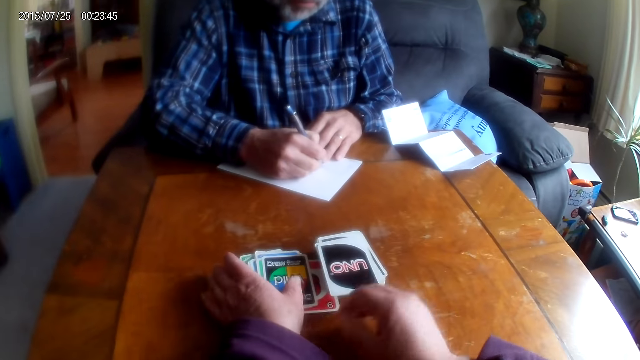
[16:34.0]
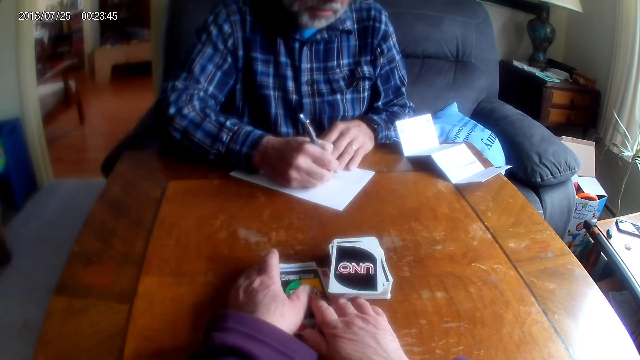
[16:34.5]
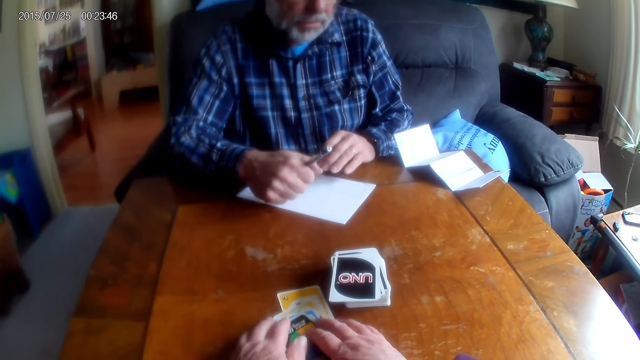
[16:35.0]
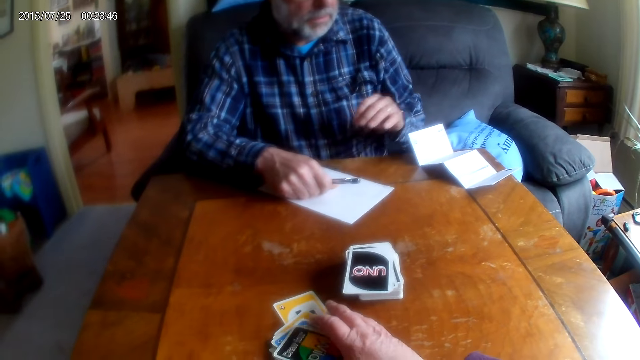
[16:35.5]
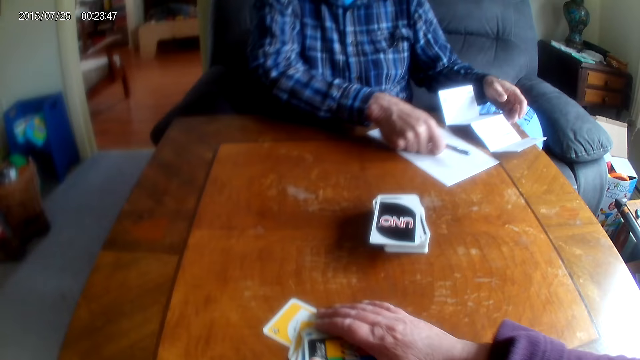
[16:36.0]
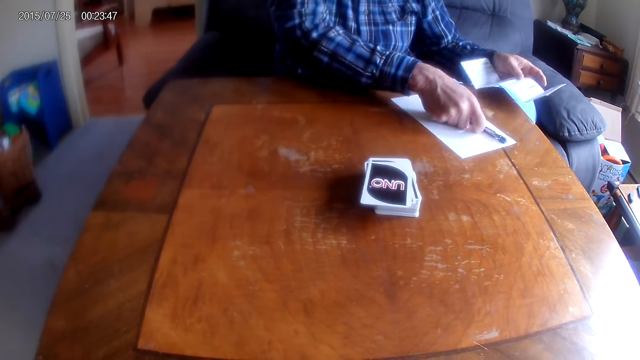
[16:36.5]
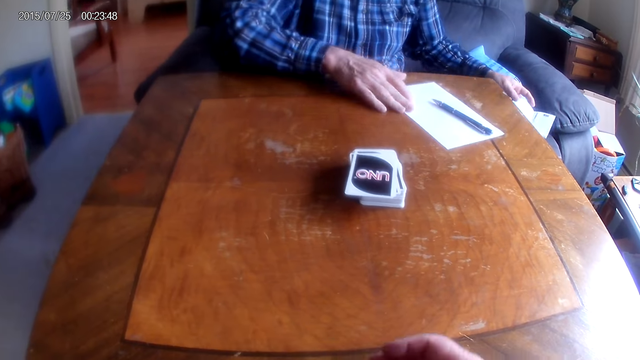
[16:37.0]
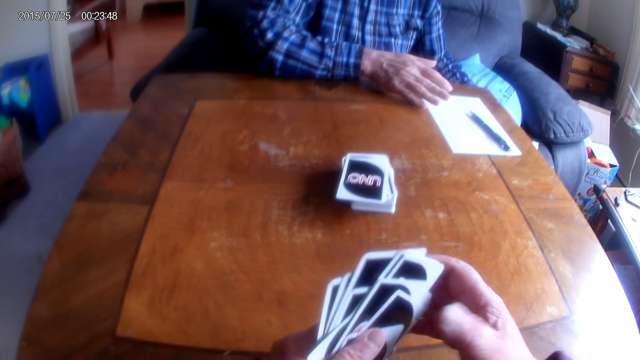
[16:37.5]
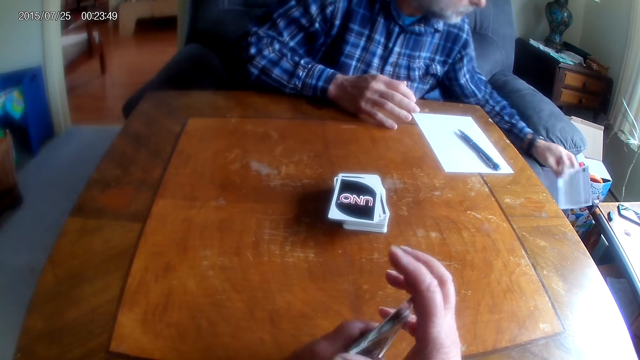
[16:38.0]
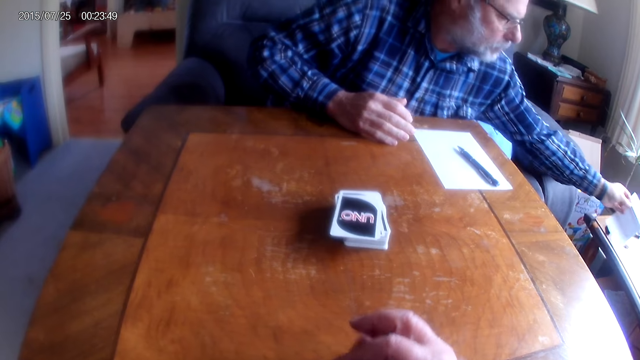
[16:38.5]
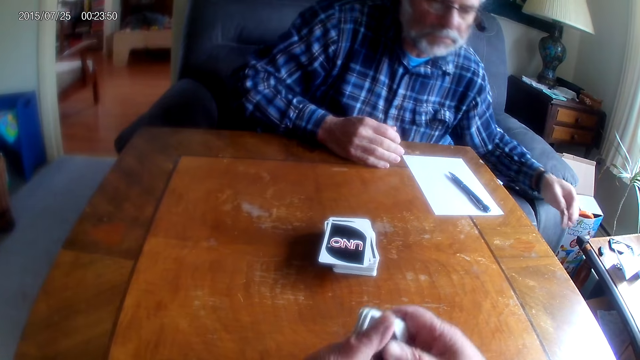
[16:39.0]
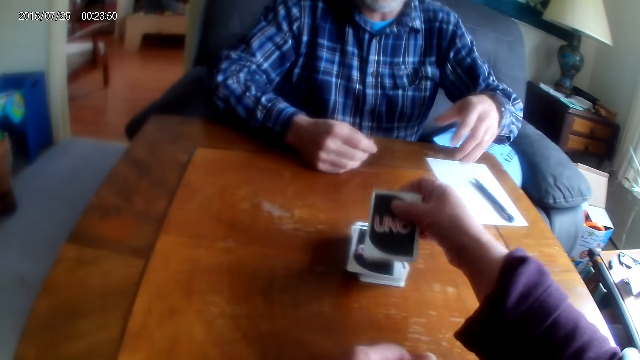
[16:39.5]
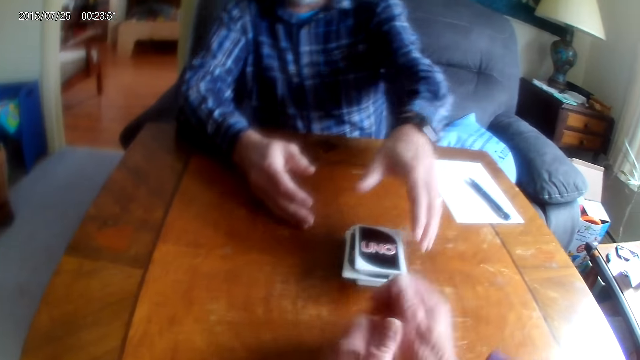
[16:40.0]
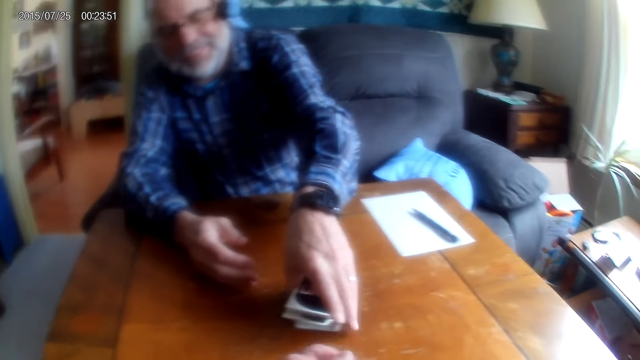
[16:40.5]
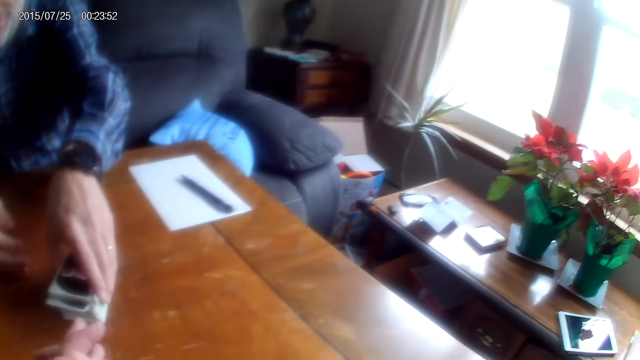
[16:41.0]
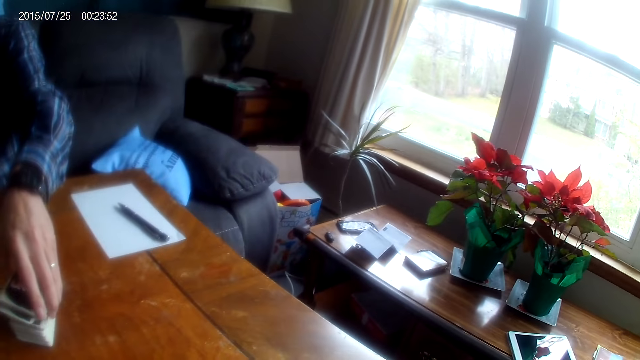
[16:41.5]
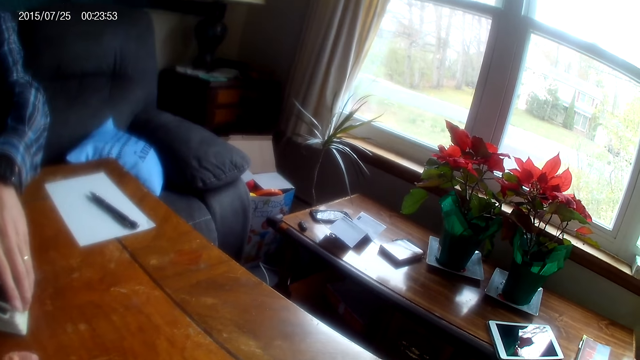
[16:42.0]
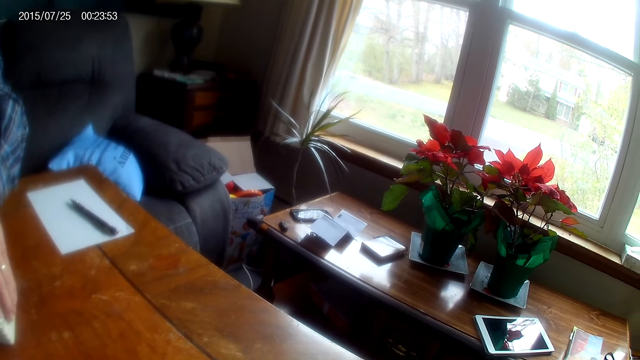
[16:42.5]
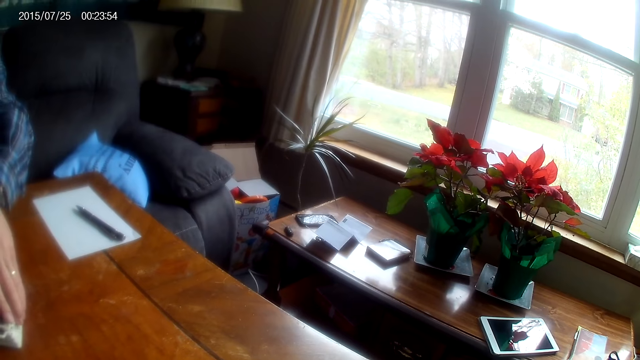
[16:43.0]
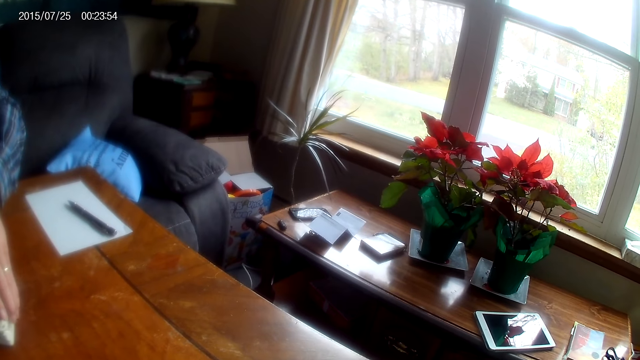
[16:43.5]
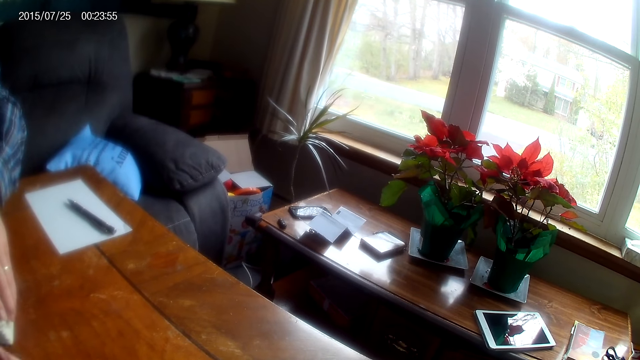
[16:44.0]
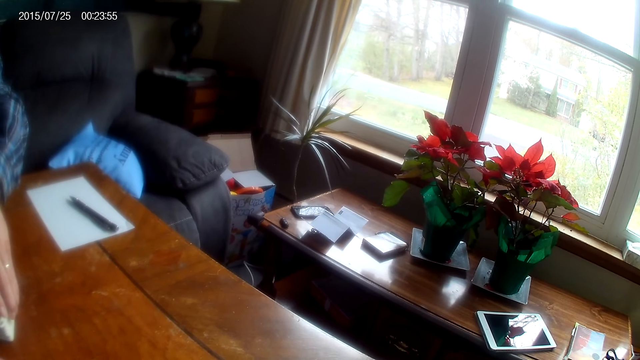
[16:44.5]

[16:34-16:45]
The camera wearer puts cards on the table. They take the cards. A man moves a paper on the table. The man puts aside the instruction paper on the table. The camera wearer talks to the man and passes a card to the man. The man takes the cards.

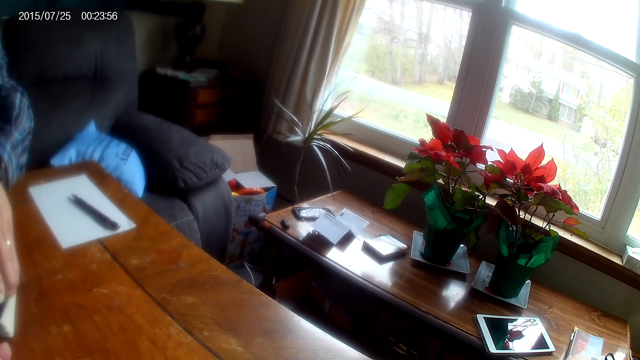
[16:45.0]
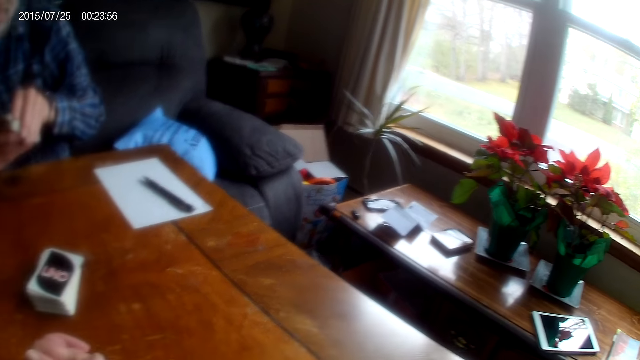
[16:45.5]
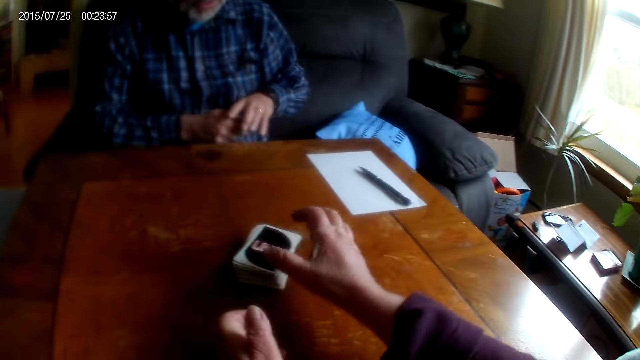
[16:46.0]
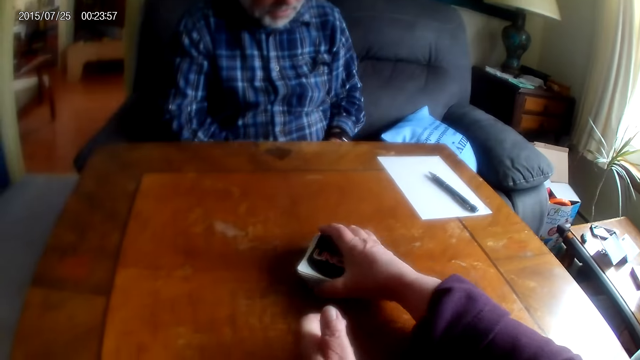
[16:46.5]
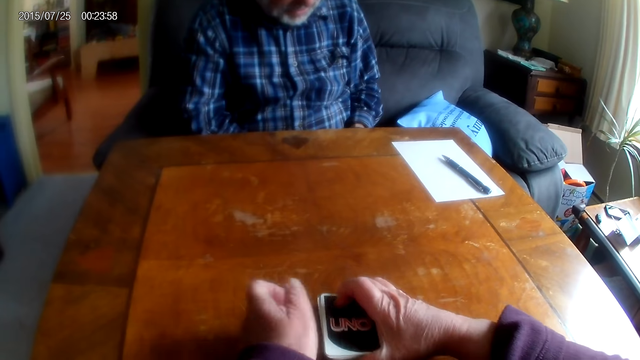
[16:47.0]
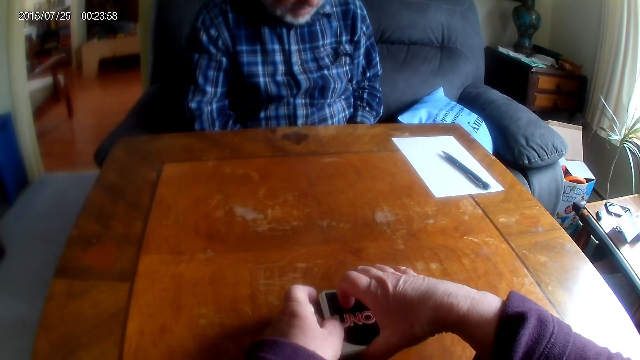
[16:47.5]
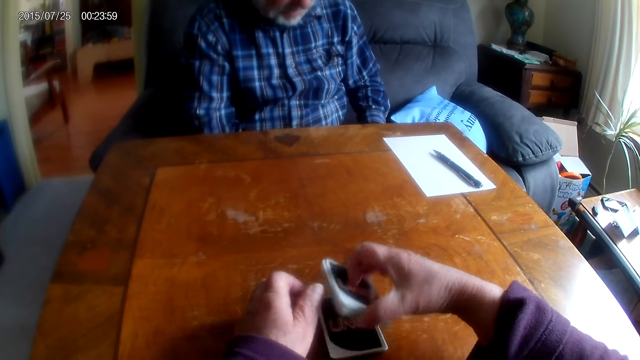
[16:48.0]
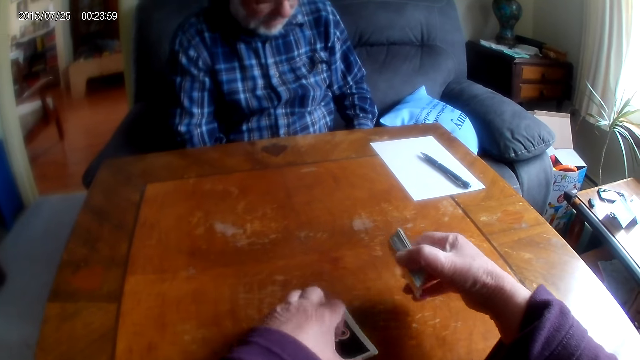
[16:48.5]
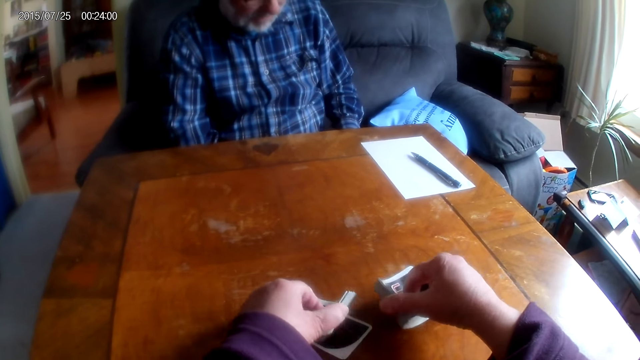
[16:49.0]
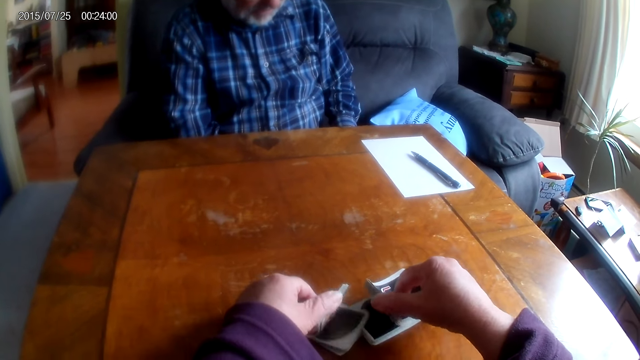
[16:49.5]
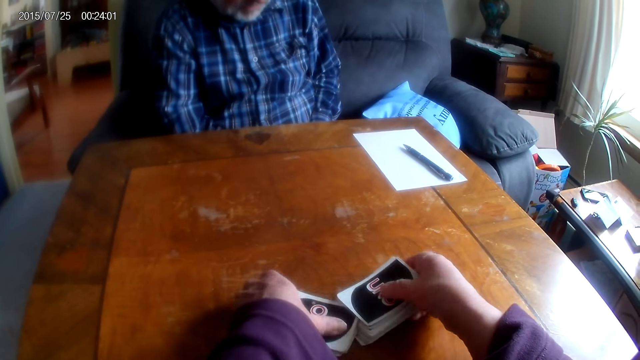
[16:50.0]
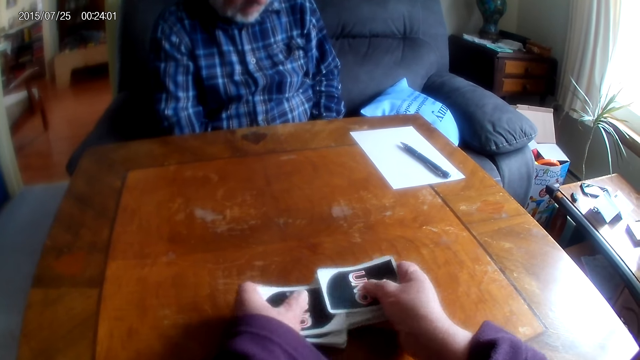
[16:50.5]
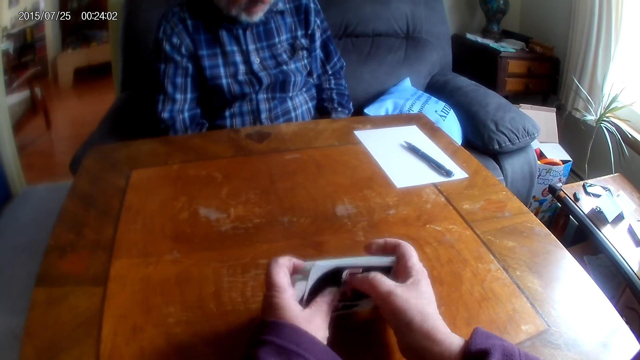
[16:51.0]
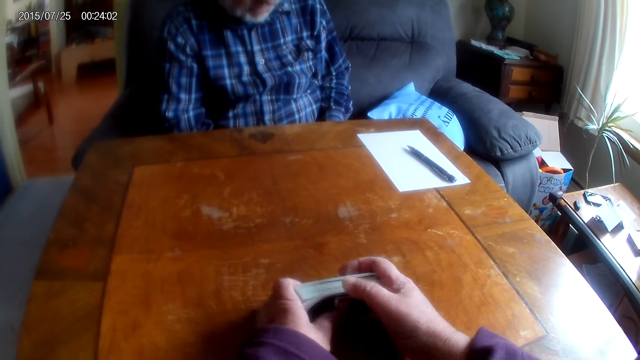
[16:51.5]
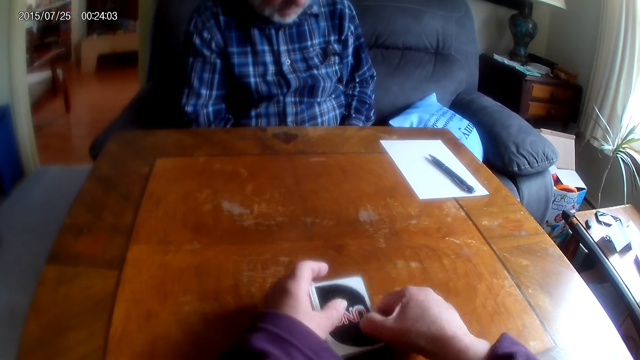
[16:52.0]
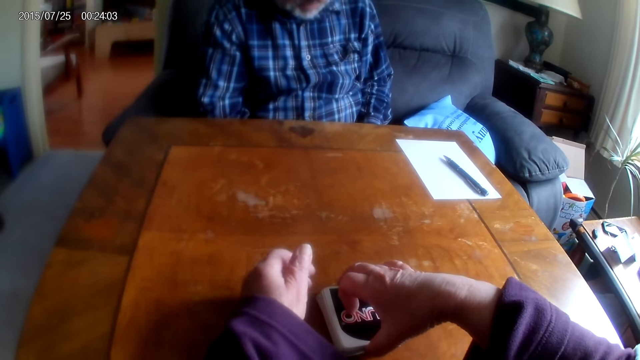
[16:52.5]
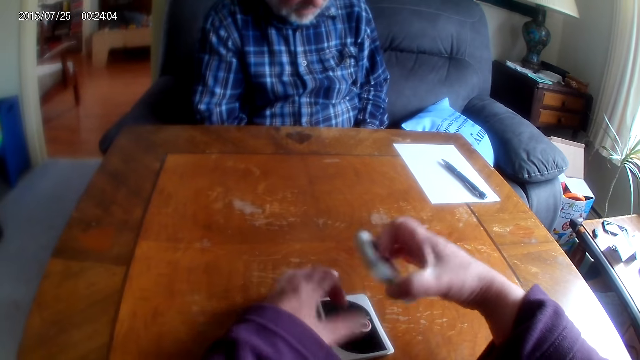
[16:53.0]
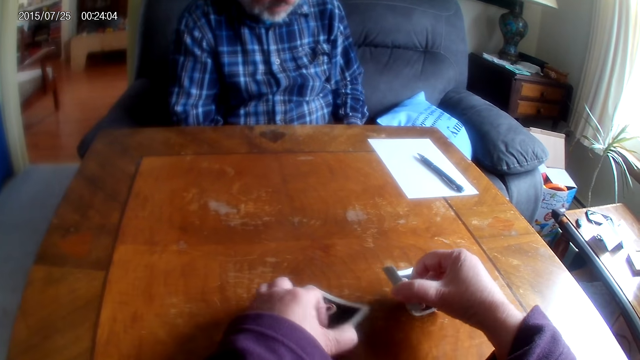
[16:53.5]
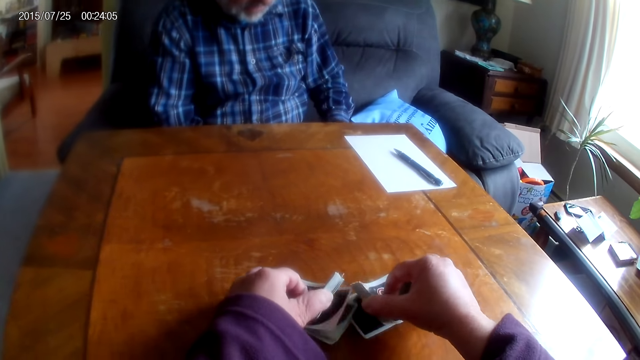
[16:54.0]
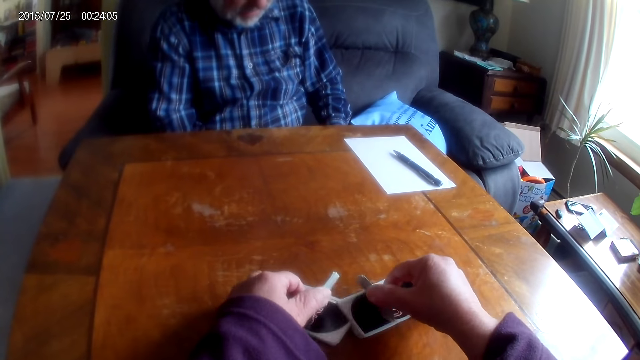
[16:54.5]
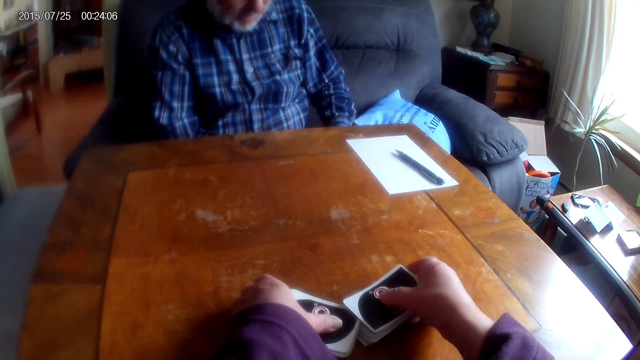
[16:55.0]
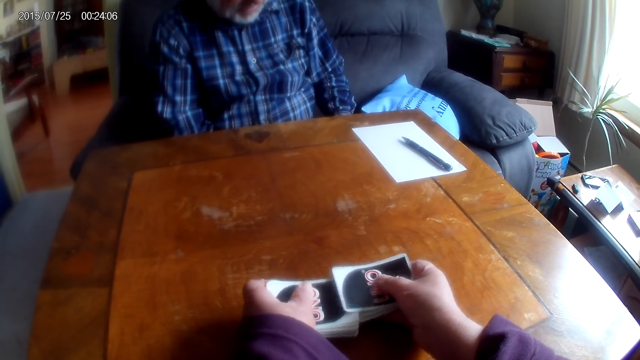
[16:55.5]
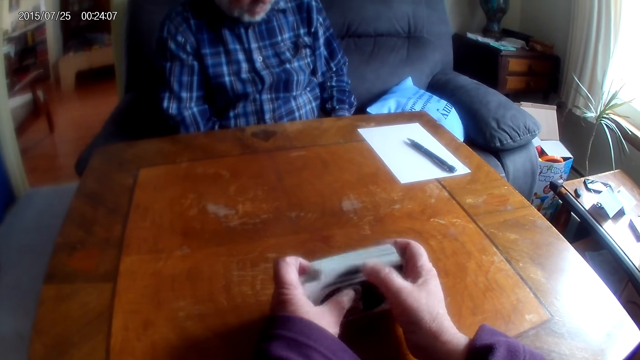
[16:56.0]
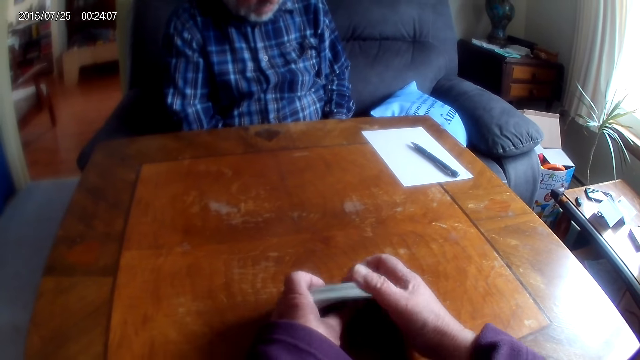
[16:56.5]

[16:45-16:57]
The camera wearer takes the cards. They divide the uno cards and flip the cards. A man shuffles the cards. The man shuffles the cards again. The camera wearer arranges the uno cards. They shuffle the cards.
